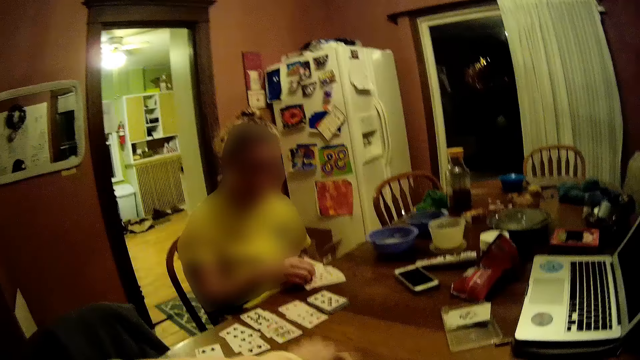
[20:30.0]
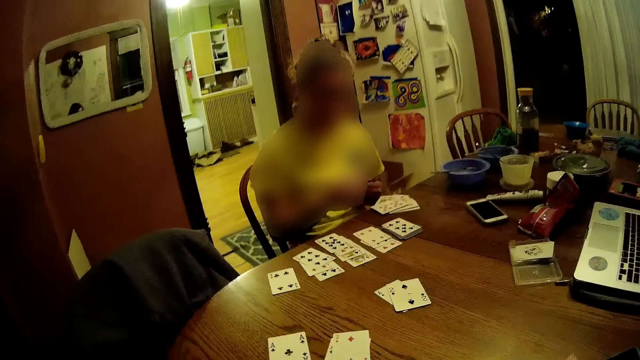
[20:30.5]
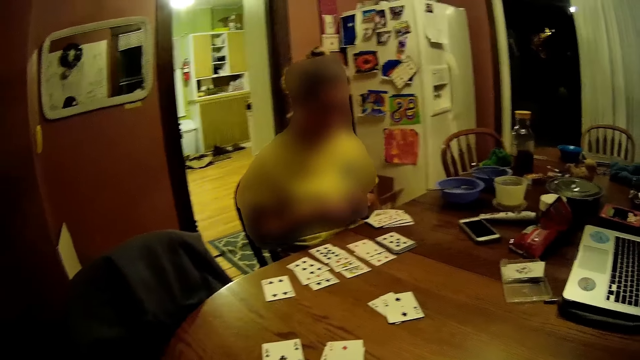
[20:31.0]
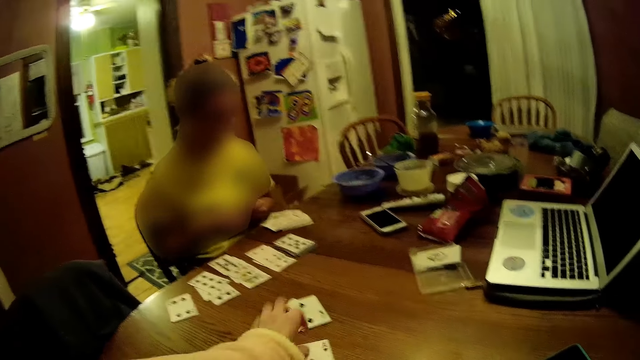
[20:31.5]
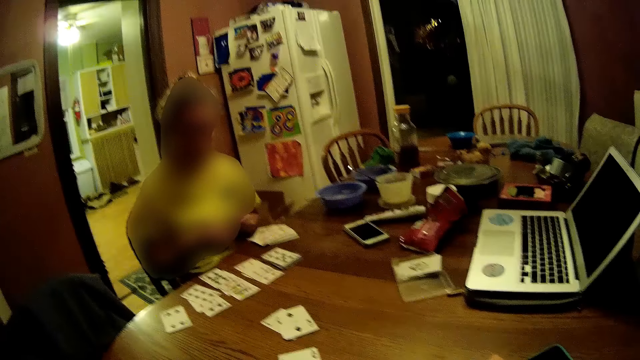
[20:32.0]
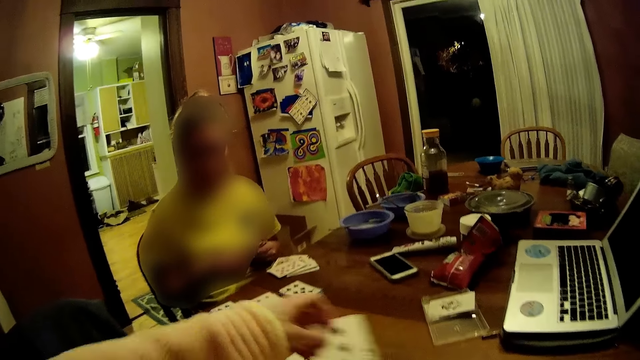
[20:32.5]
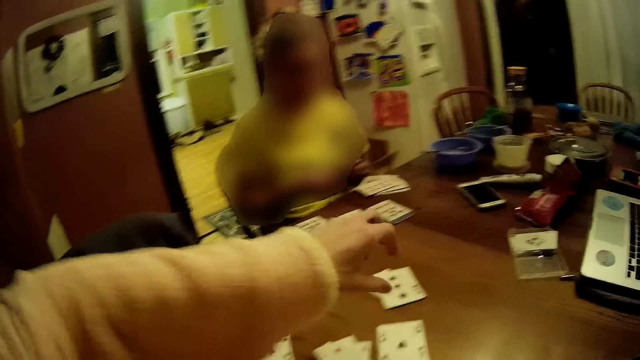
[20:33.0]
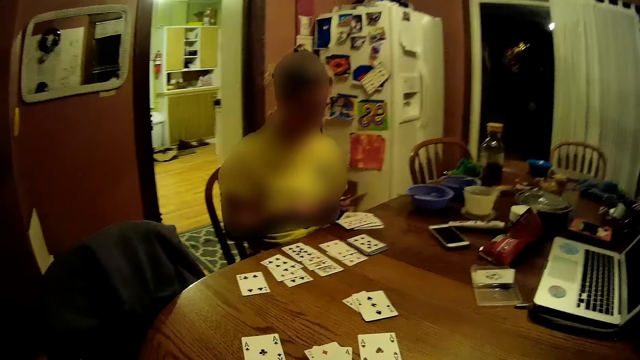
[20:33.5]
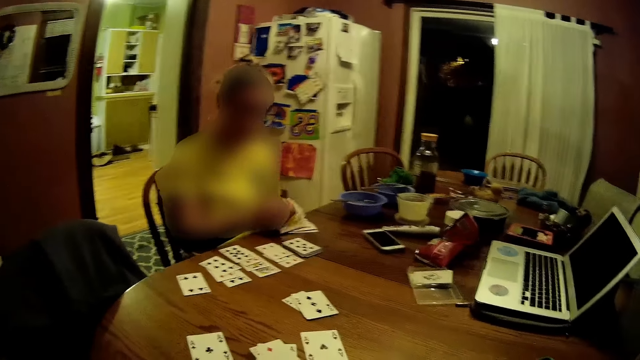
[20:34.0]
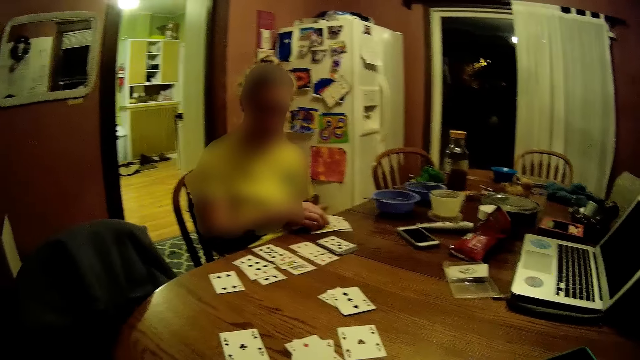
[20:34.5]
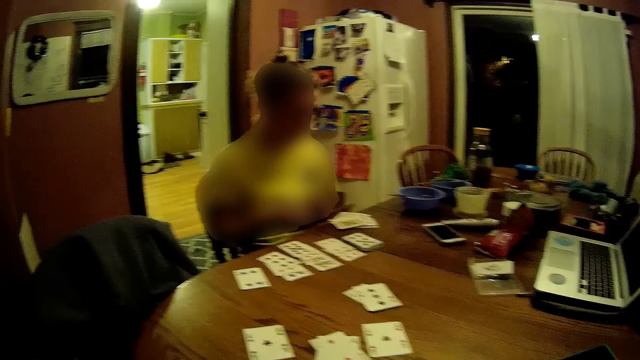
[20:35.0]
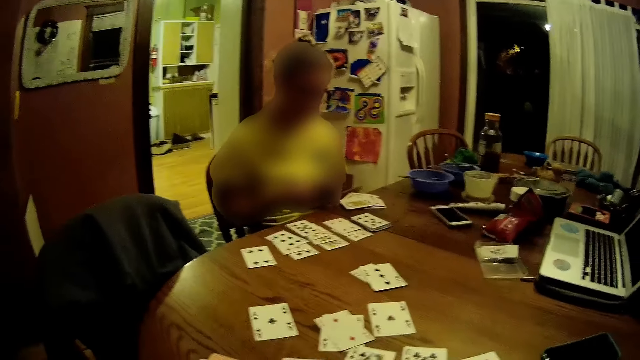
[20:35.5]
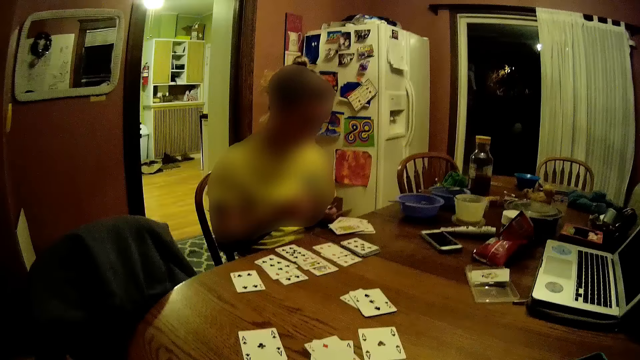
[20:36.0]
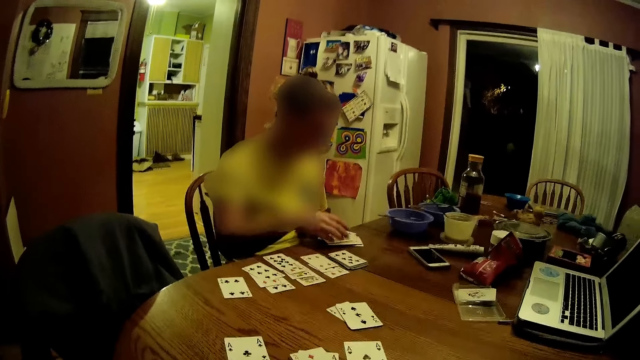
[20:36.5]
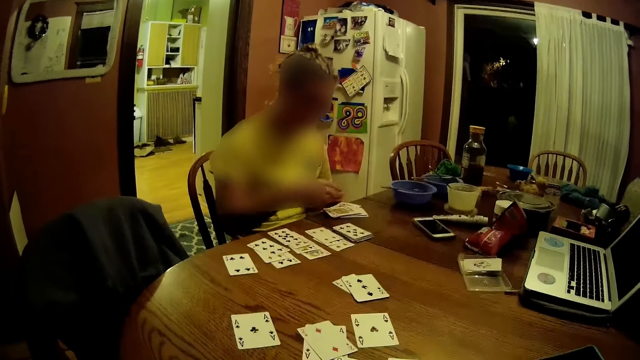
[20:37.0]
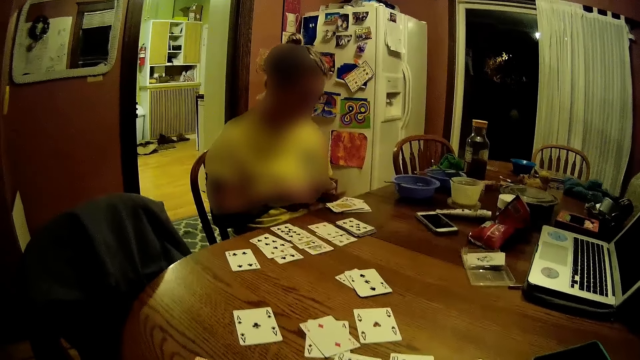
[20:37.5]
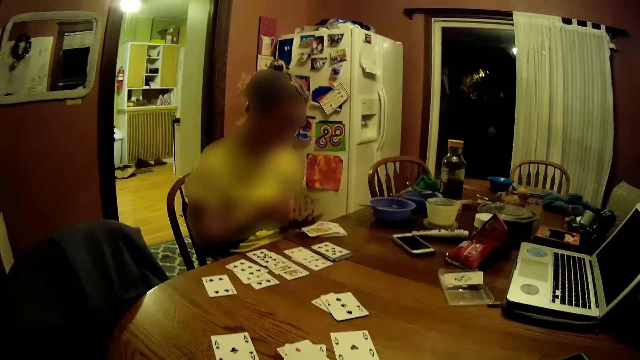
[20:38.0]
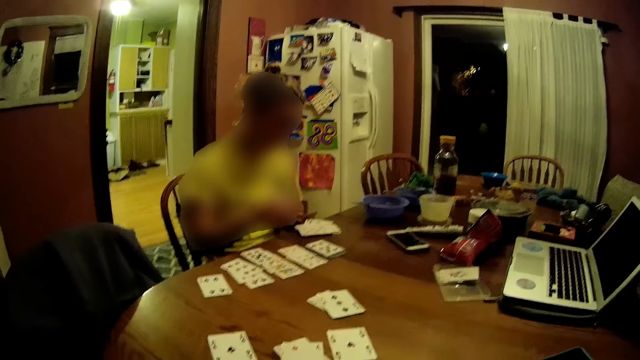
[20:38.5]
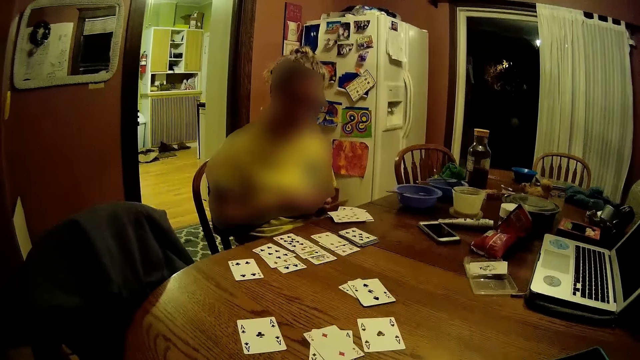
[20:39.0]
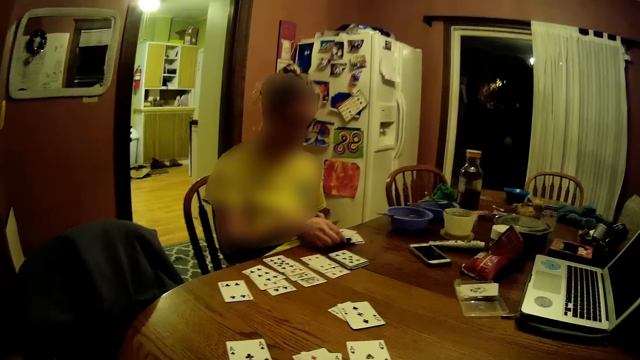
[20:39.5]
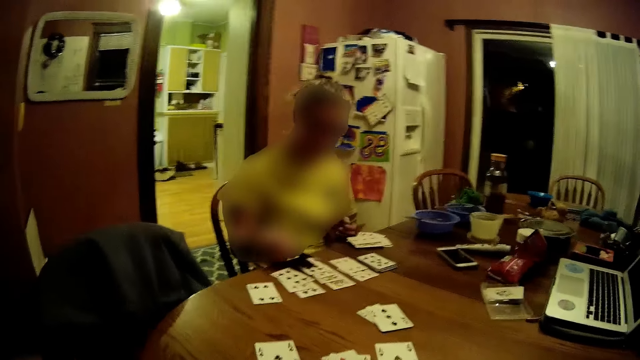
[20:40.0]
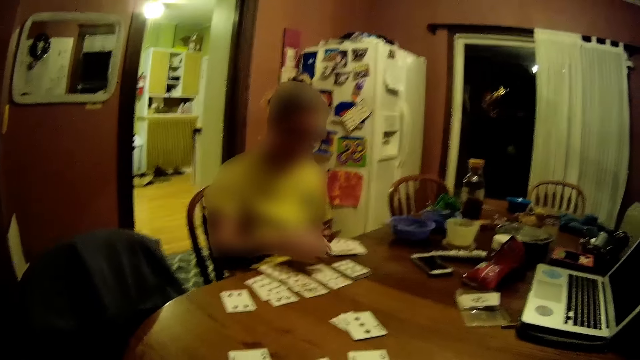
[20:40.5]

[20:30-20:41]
The woman drops the cards in her right hand face up on the cards on the table. The camera wearer drops a card in his left hand face up on a card on the table. He lifts his hand up. The woman takes some cards with her right hand from the cards in her left hand. The camera wearer moves his hand back. He drops a card in his left hand face up on the table. He places his hand on the table and moves his hand back. He drops a card in his left hand face up on some cards on the table. He moves his hand back. The woman drops the cards in her right hand face up on the cards on the table and takes some cards with her right hand from the cards in her left hand. The camera wearer looks at the cards. The woman drops the cards in her right hand face up on the cards on the table. She takes some cards with her right hand from the cards in her left hand. She drops the cards in her right hand face up on the cards on the table. She takes a card from the cards on the table with her right hand. She drops the card in her right hand face up on some cards on the table.

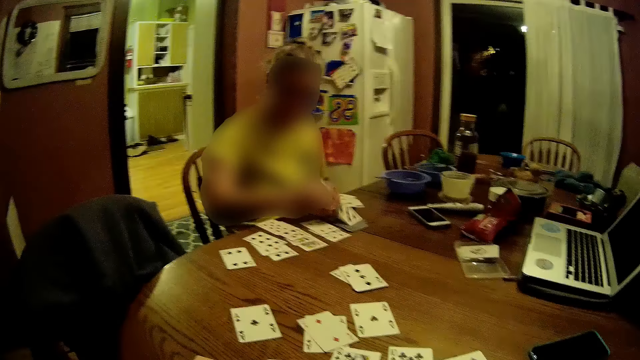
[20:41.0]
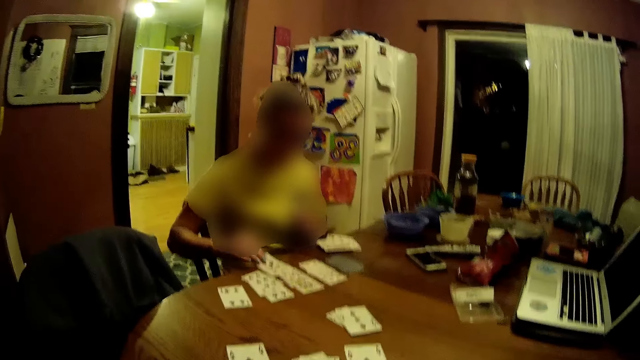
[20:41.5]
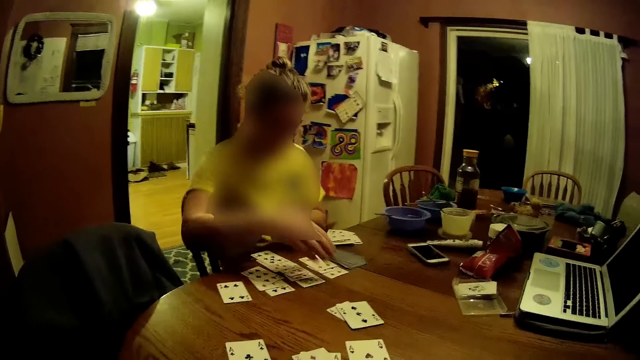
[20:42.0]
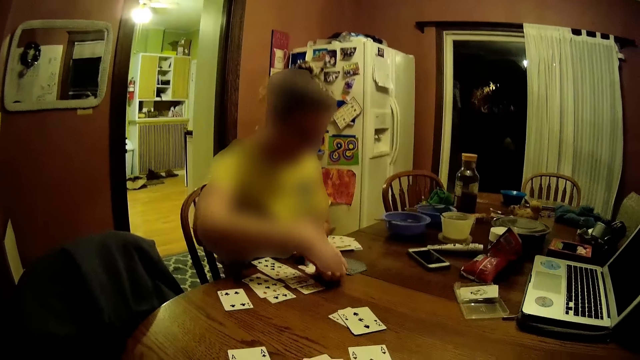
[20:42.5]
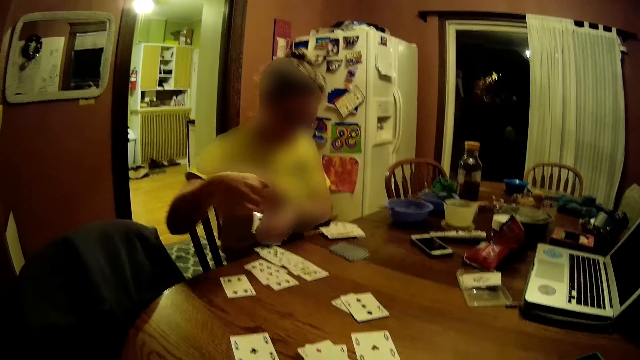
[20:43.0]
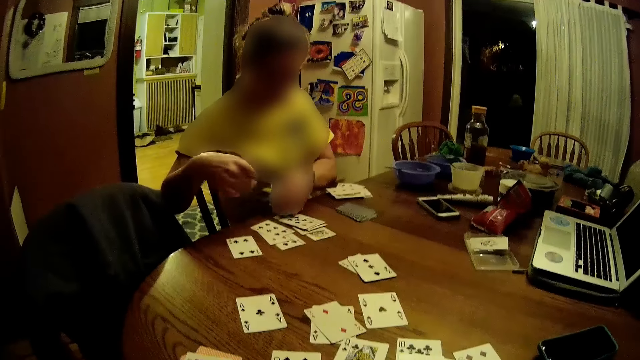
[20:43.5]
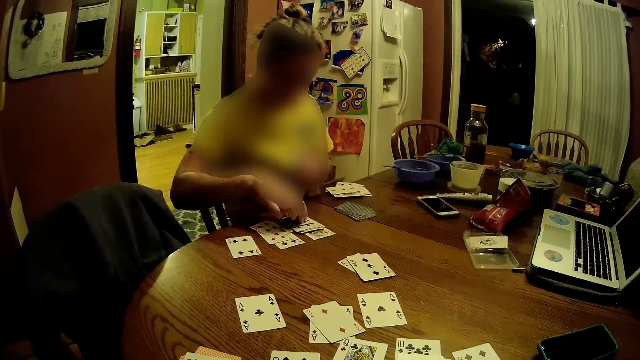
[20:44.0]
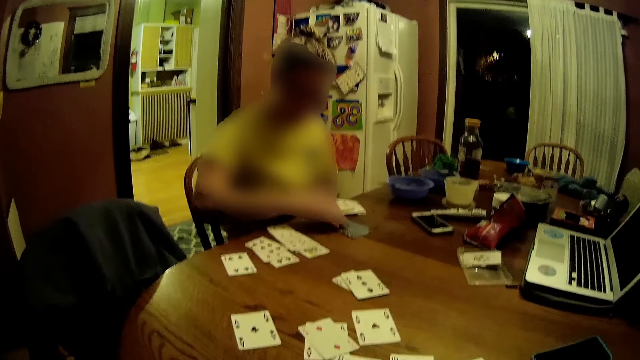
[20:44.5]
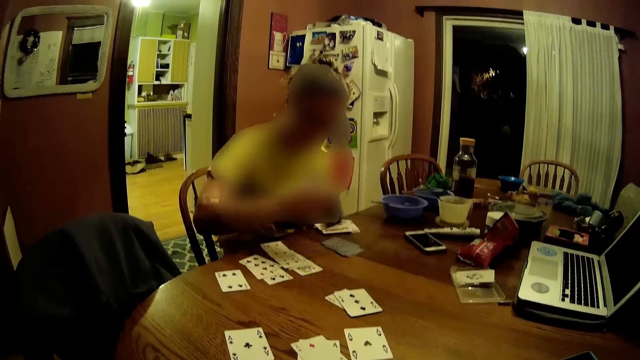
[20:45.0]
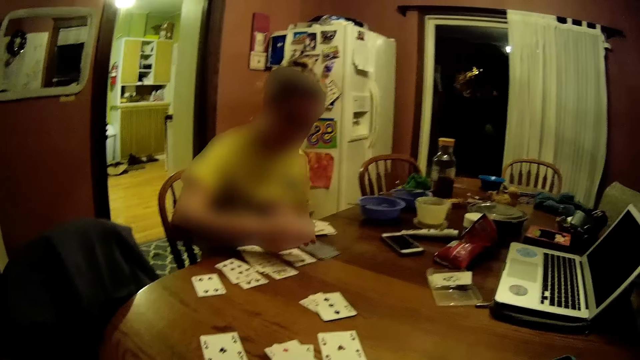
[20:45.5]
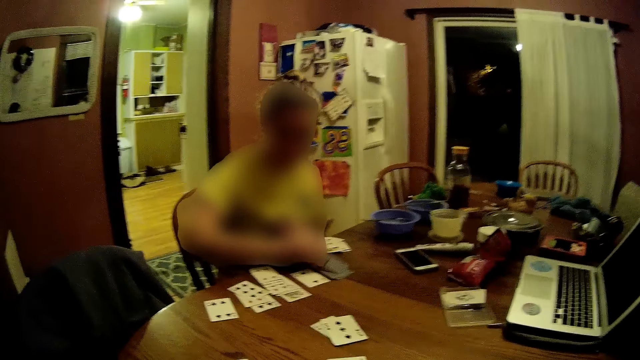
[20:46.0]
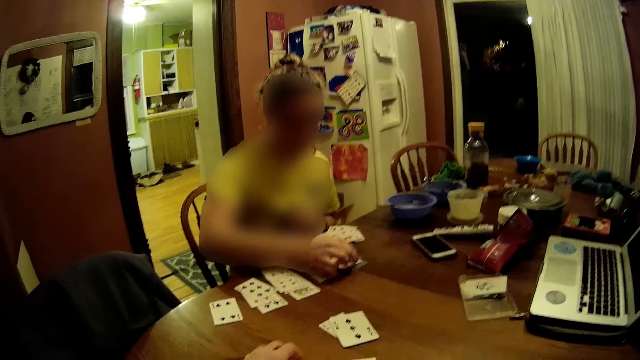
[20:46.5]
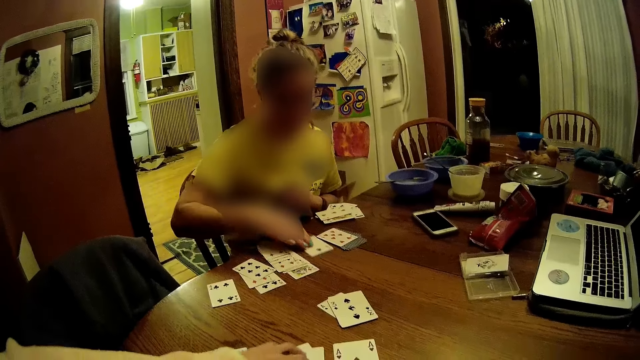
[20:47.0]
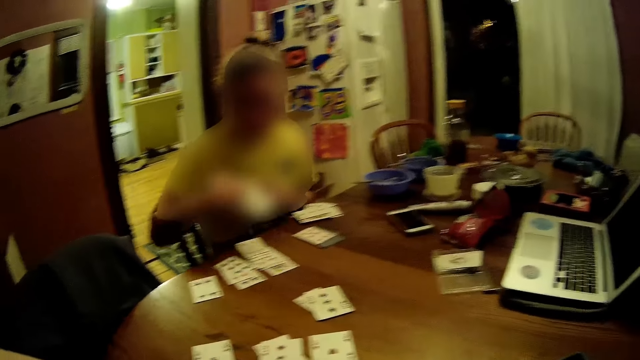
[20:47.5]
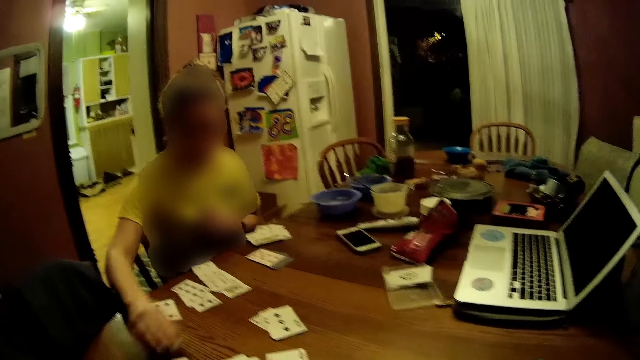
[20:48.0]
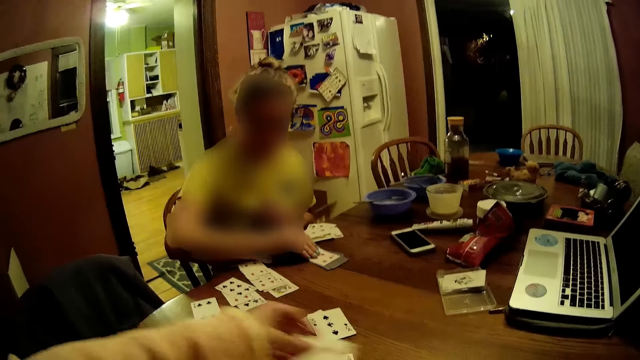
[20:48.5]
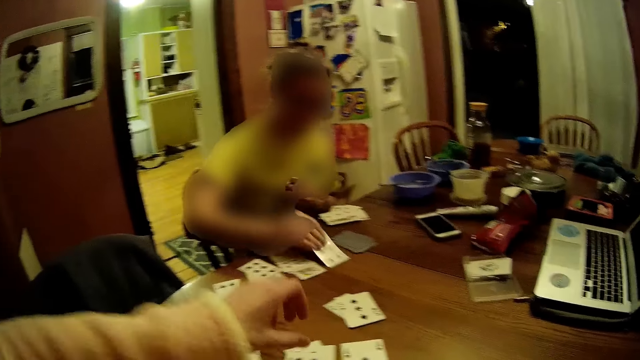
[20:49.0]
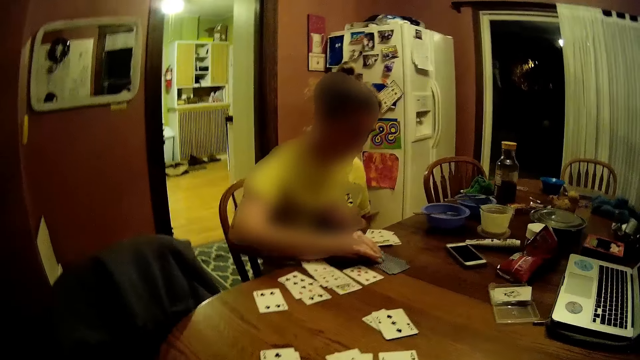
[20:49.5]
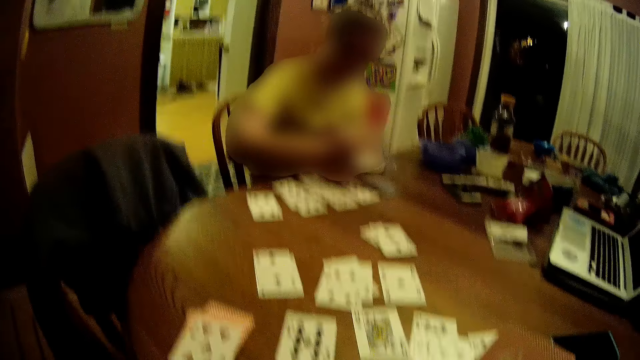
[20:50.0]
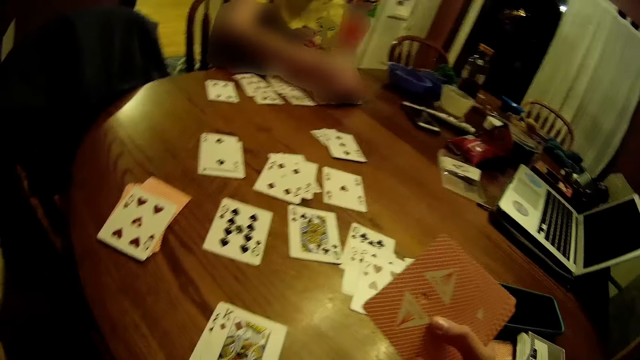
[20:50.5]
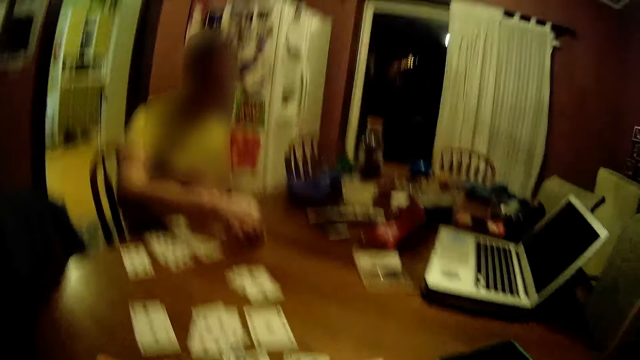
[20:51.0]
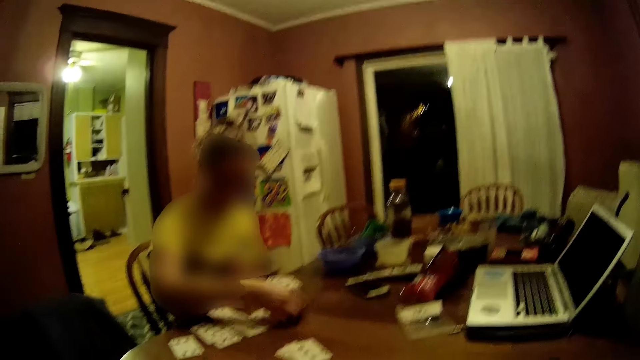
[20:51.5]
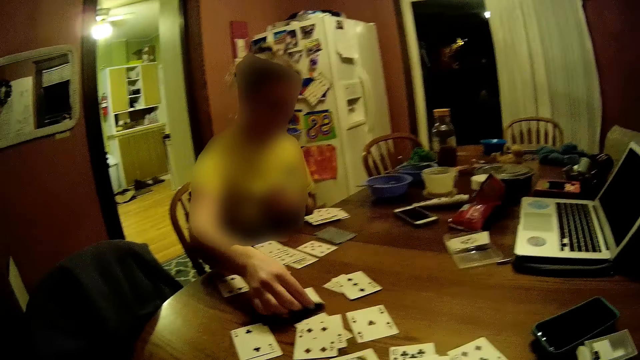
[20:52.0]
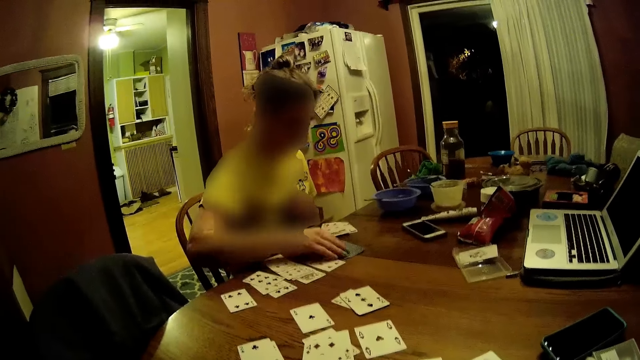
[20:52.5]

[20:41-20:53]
The woman takes a card from the deck of cards on the table with her right hand. She drops the card in her right hand face up on some cards on the table. She takes some cards from the table with her right hand. She moves some cards on the table with her right hand. She drops the cards in her right hand face up on the cards on the table. She takes a card from the deck of cards on the table with her right hand. She drops the card in her right hand face up on the table. She flips a card on the deck of cards on the table with her right hand. The camera wearer moves some cards on the table with his left hand. He moves his hand. The woman takes a card from the table with her right hand. The camera wearer holds the cards. The woman drops the card in her right hand face up on some cards on the table. The camera wearer lifts his hand. The woman takes a card on the deck of cards on the table with her right hand. The camera wearer looks at the cards. He drops the card in his right hand face up on some cards on the table. He moves the cards on the table. The woman drops the card in her right hand face up on the table. The camera wearer lifts his hand up. The woman flips a card on the deck of cards on the table with her right hand. The camera wearer looks at the cards. He lifts his hand up. He holds the cards up. The woman takes the card on the deck of cards on the table with her right hand. The camera wearer looks around. The woman drops the card in her right hand face up on the table. She flips a card on the deck of cards on the table with her right hand.
